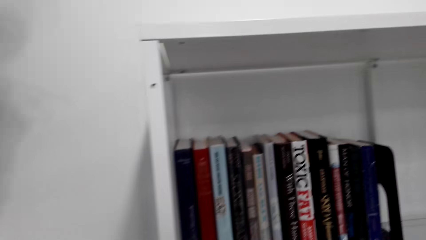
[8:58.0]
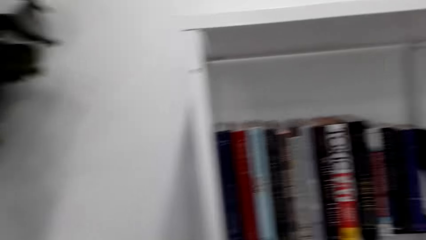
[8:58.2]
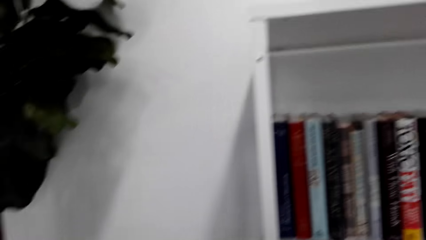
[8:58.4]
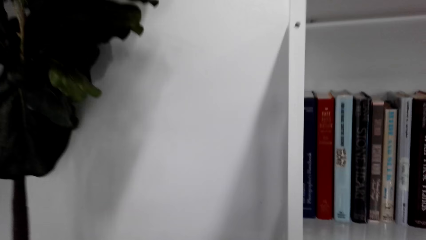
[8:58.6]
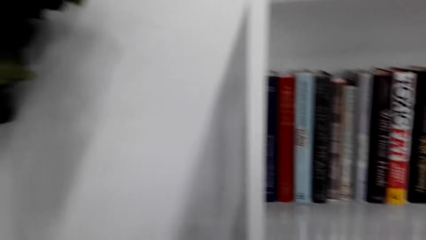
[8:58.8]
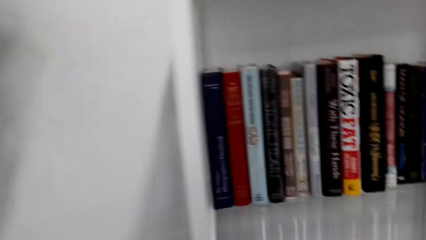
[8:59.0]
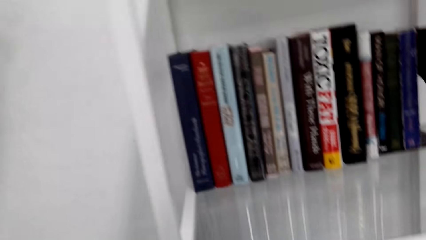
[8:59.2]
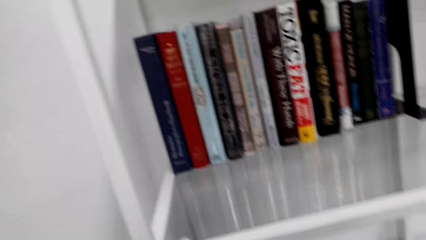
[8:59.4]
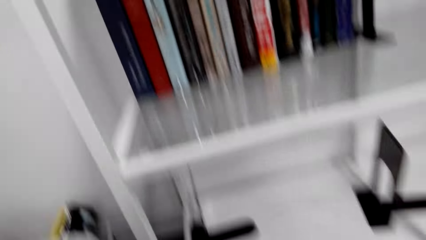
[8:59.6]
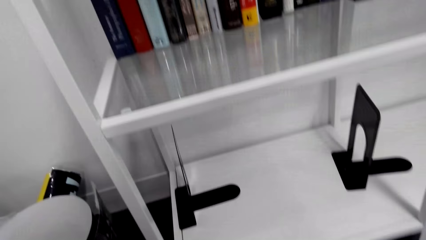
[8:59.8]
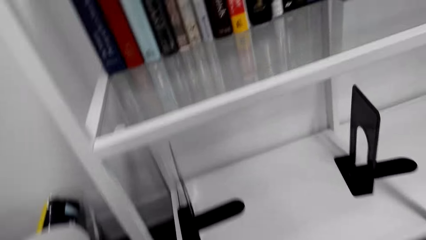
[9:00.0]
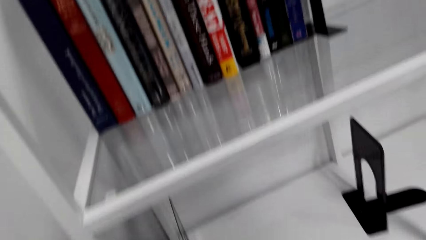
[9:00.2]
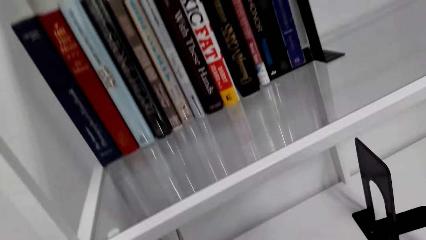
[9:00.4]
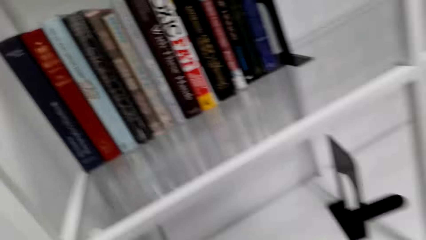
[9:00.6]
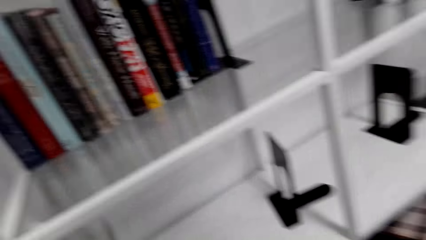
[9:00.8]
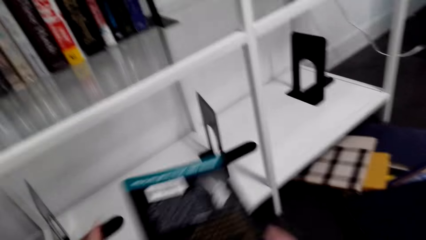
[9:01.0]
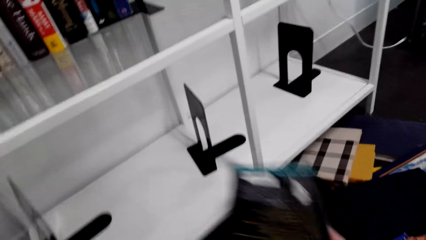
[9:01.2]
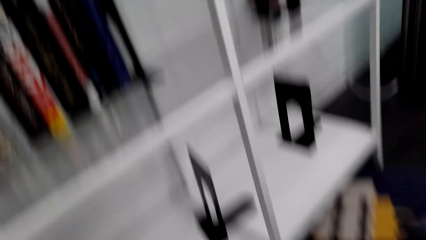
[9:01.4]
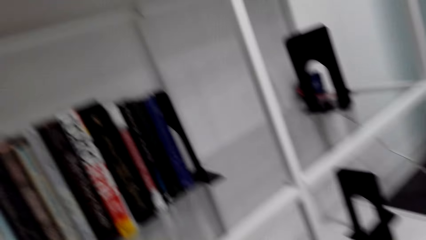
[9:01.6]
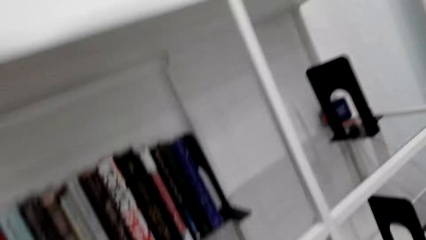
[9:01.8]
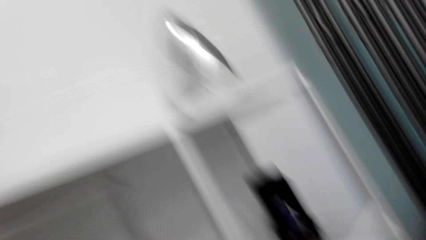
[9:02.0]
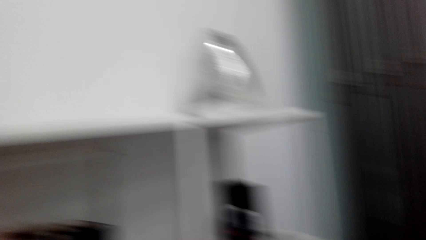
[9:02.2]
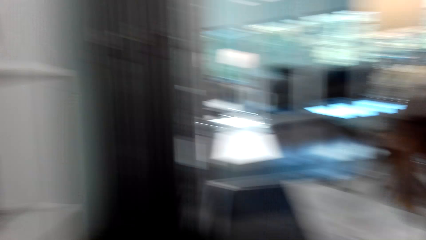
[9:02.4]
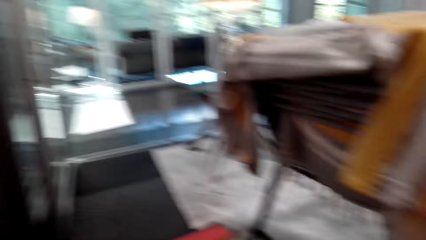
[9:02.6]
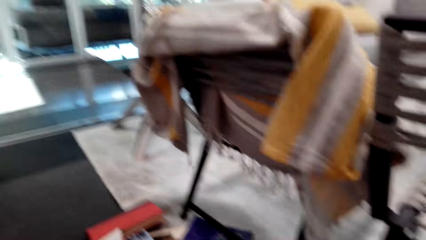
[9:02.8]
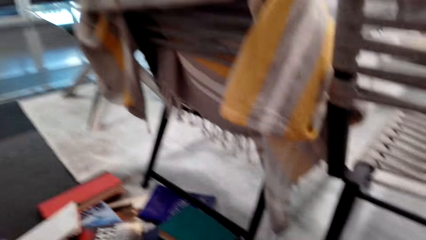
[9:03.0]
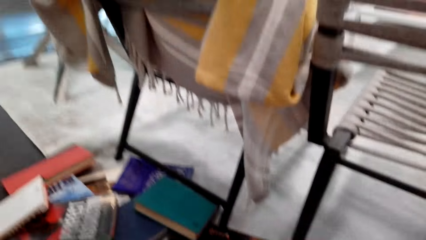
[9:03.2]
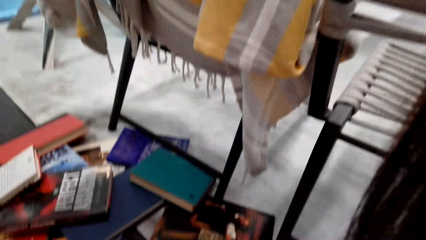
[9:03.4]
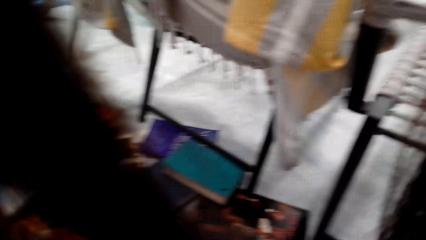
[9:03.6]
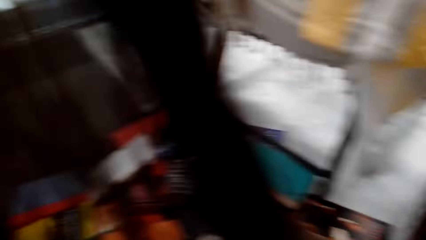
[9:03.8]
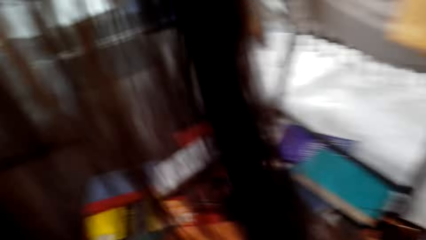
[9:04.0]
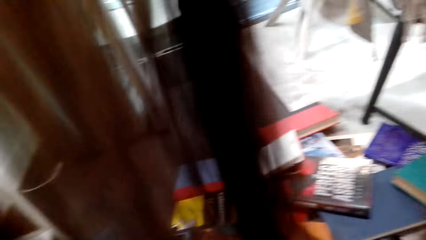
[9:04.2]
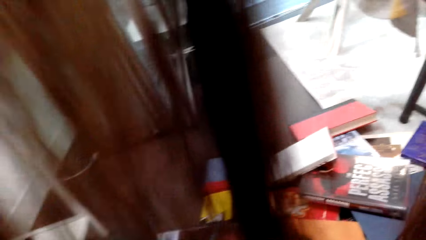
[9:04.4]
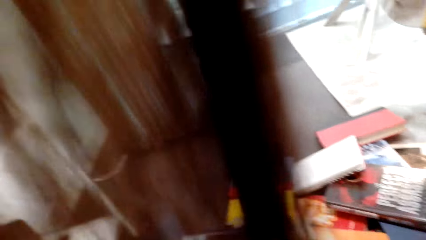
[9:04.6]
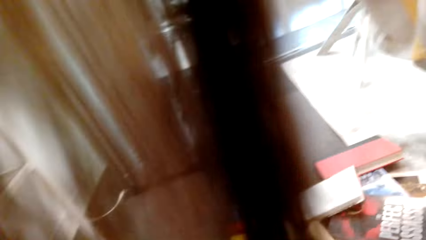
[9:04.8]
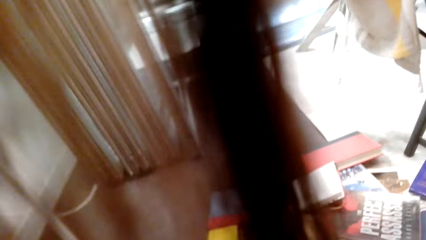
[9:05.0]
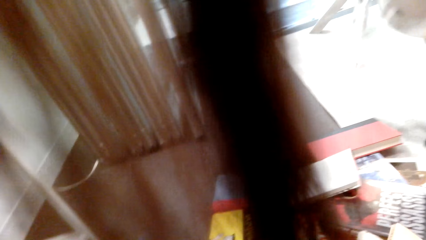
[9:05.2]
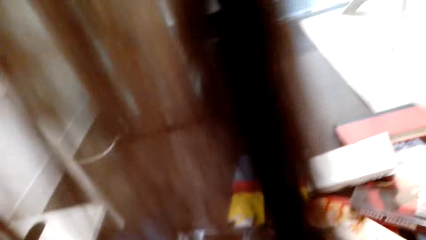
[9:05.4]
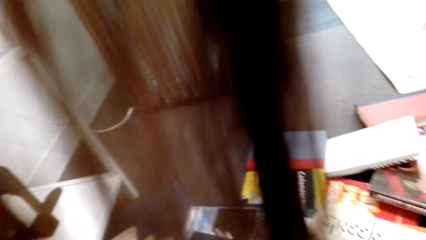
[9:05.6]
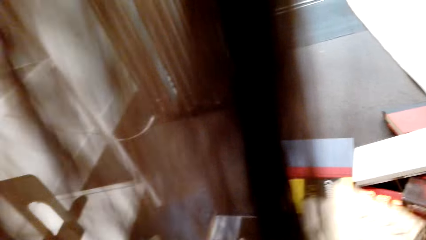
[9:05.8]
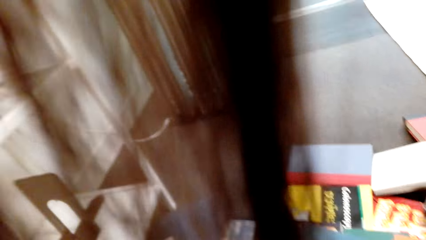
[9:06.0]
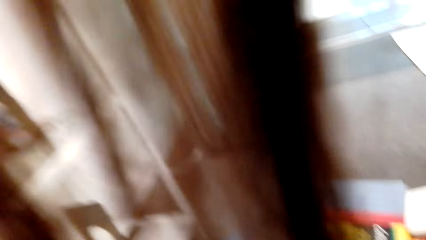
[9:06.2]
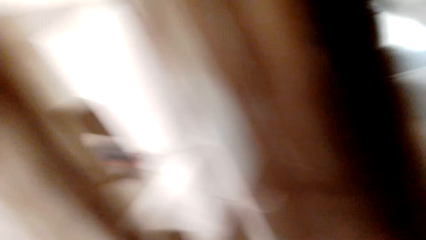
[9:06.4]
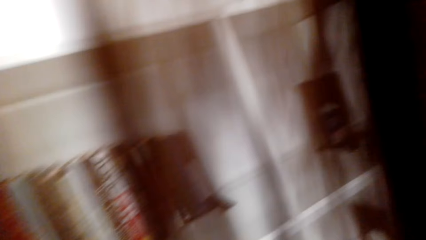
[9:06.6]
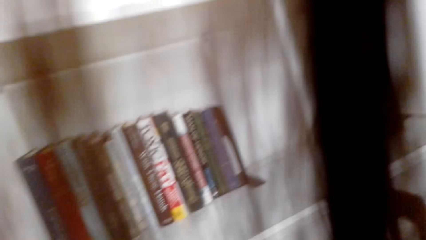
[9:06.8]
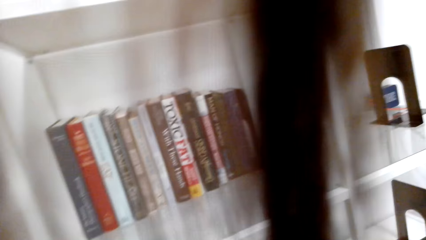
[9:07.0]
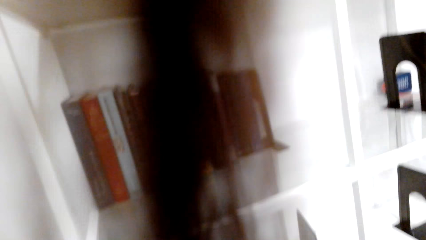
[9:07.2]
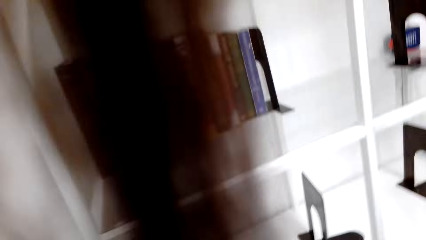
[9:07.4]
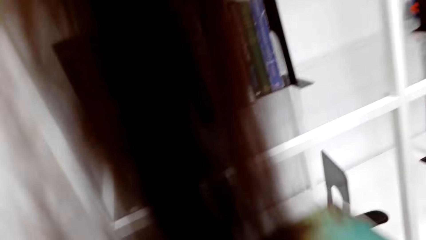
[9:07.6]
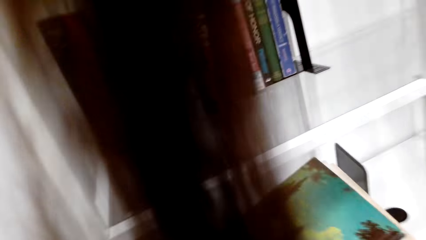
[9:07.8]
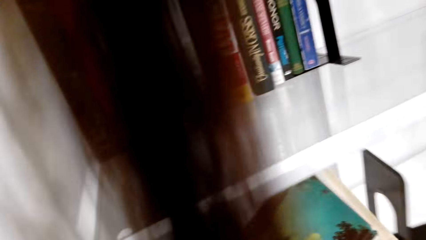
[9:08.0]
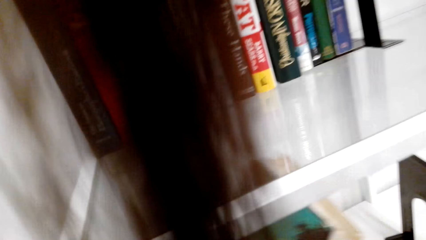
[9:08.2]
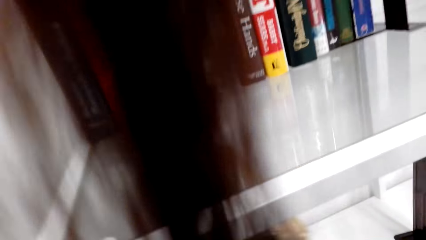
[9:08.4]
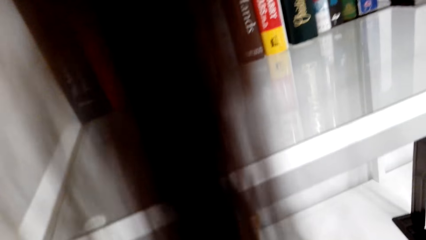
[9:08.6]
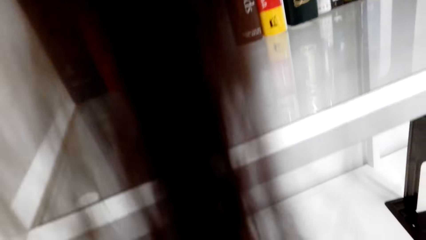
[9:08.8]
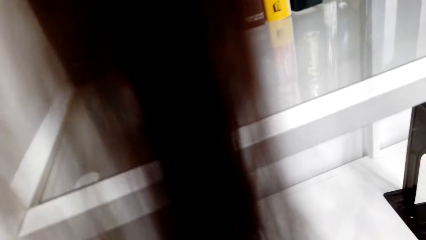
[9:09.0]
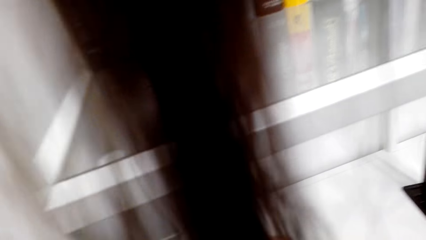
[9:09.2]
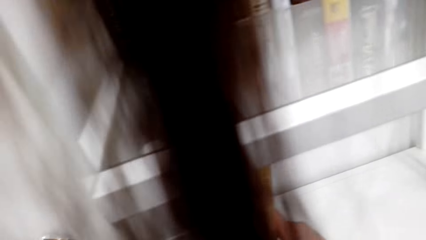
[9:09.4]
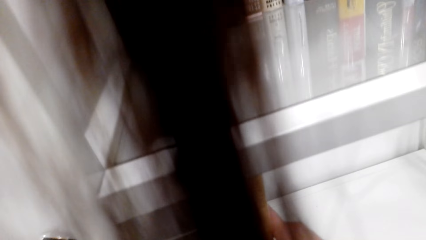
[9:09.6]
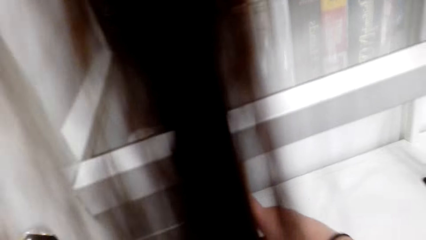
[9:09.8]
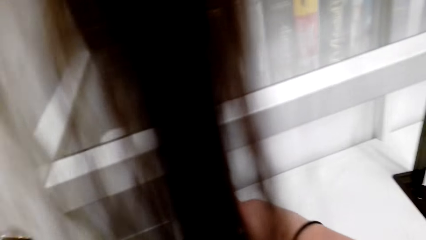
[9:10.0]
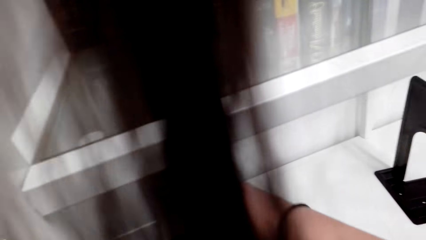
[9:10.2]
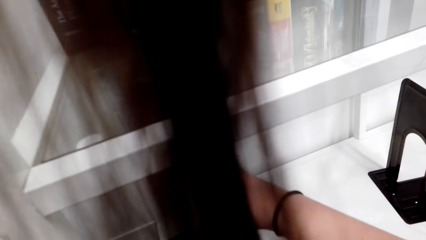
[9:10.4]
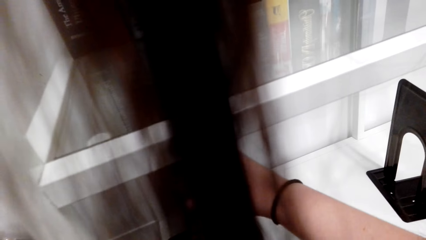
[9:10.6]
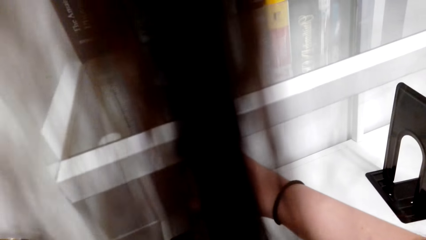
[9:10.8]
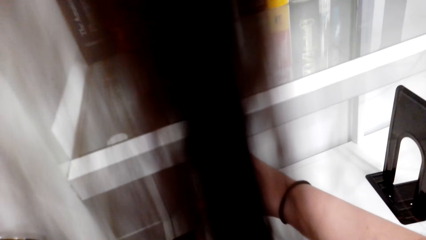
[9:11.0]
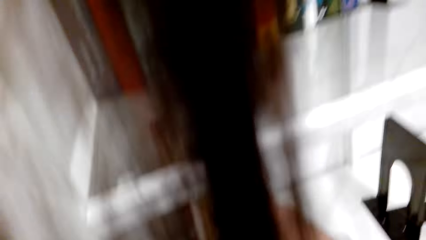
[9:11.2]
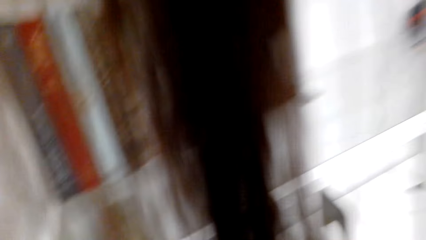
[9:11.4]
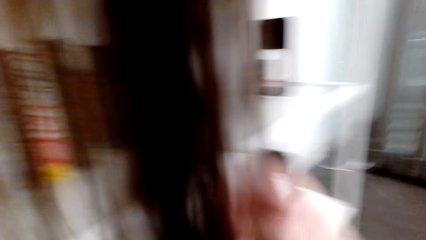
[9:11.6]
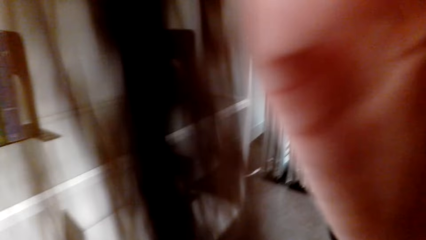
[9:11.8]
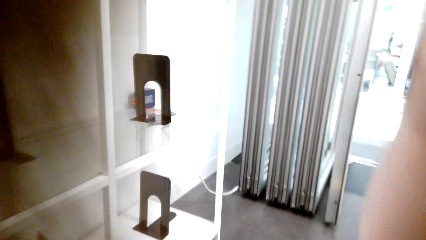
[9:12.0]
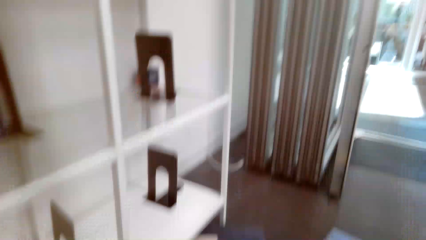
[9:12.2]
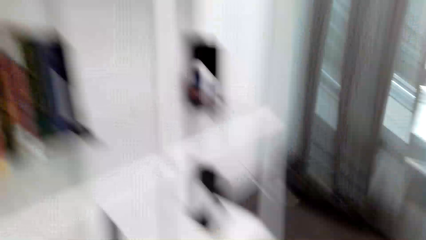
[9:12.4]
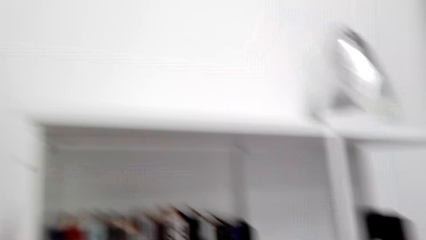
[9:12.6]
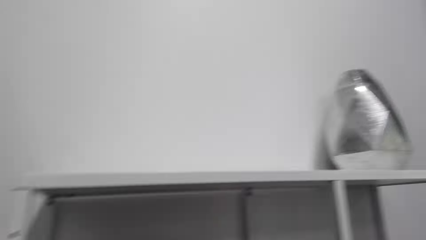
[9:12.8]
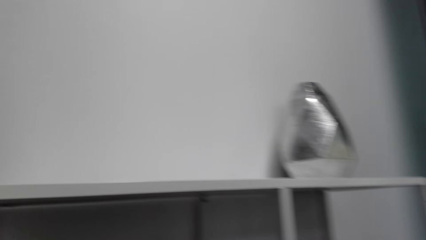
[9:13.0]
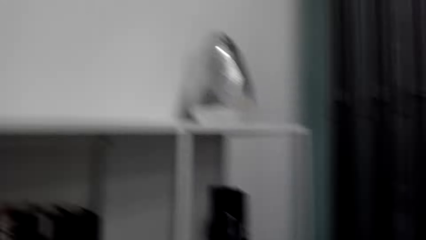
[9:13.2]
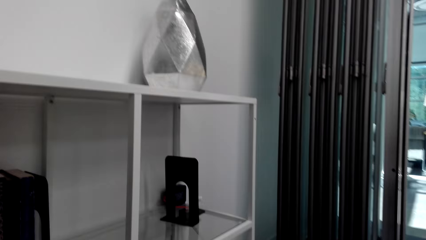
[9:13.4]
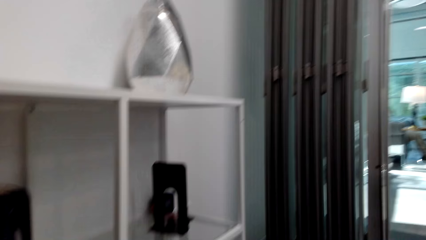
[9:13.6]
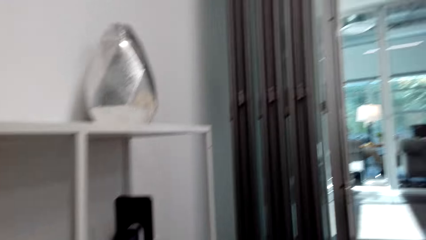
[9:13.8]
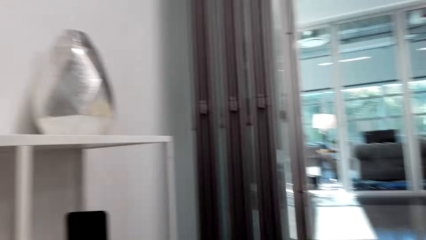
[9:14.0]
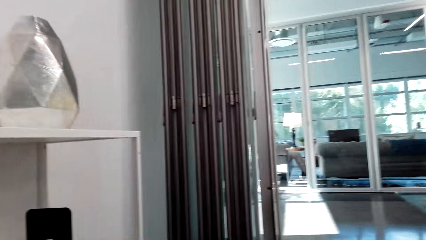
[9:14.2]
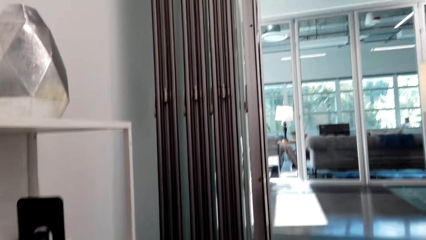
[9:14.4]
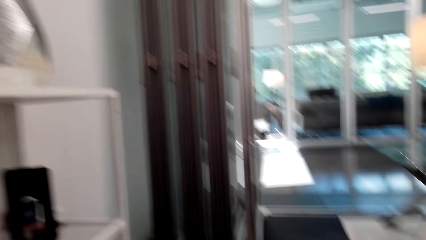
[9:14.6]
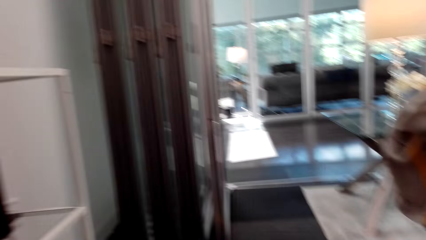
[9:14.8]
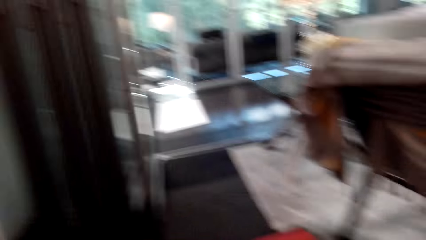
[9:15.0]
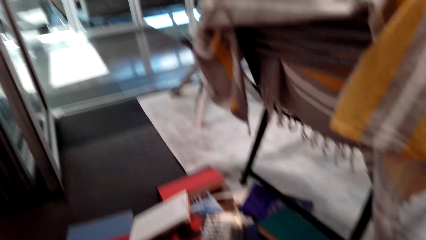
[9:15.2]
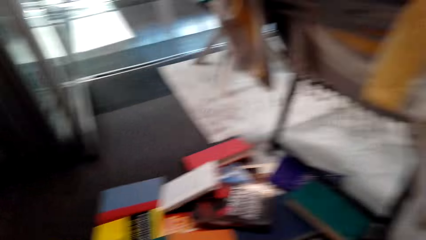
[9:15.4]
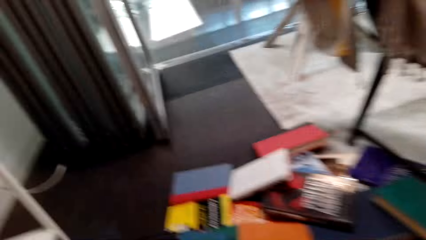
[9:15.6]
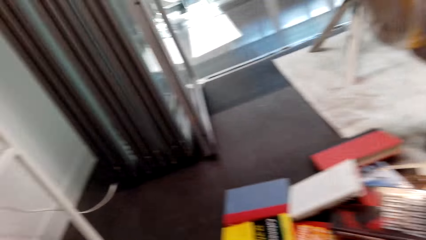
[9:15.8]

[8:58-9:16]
The camera wearer looks around the room. They arrange books on a shelf. They pick up books from the floor. They arrange books on the shelf. They hold books. They place the books in the shelf. They look around the room.
